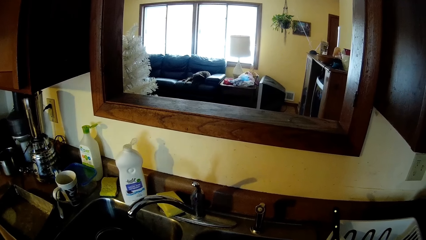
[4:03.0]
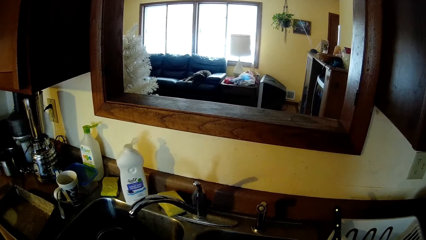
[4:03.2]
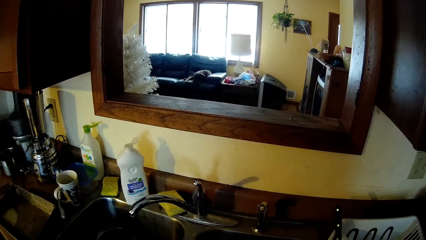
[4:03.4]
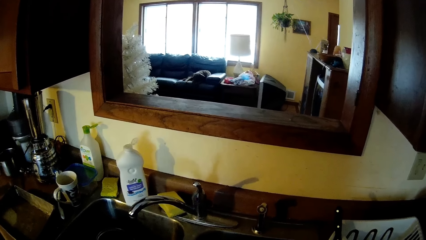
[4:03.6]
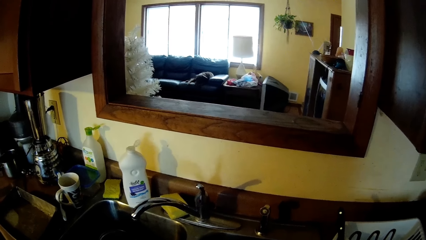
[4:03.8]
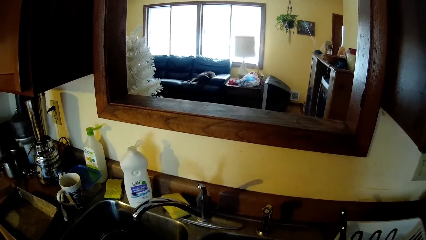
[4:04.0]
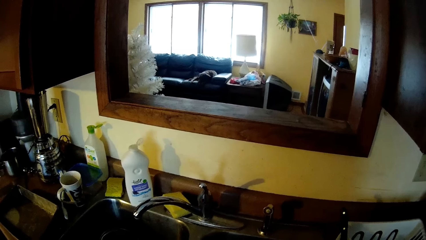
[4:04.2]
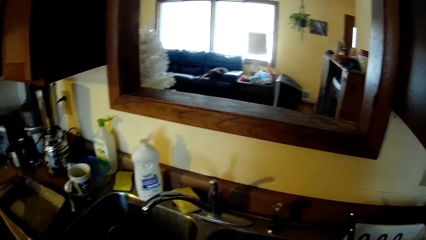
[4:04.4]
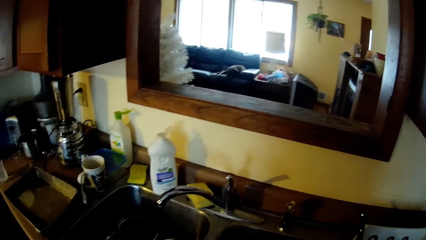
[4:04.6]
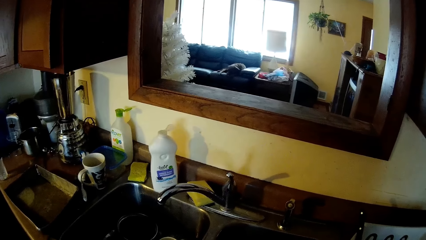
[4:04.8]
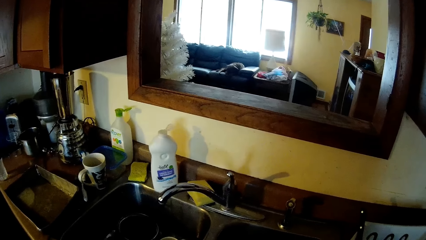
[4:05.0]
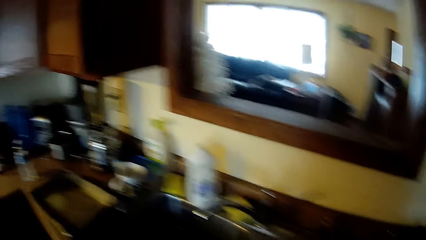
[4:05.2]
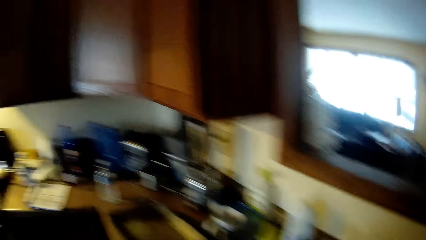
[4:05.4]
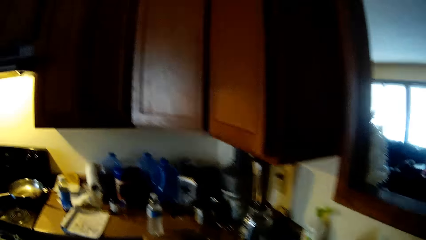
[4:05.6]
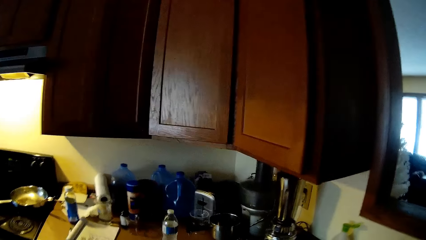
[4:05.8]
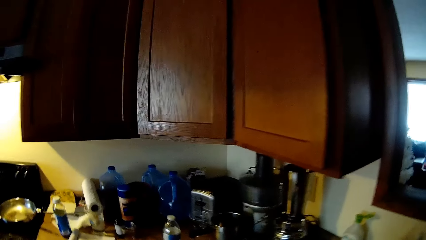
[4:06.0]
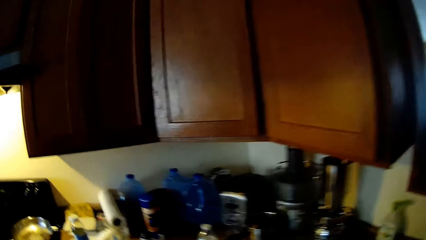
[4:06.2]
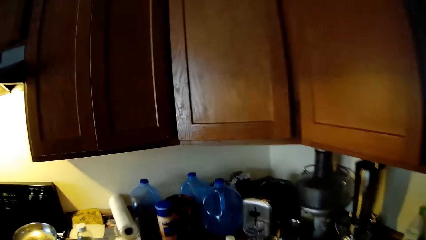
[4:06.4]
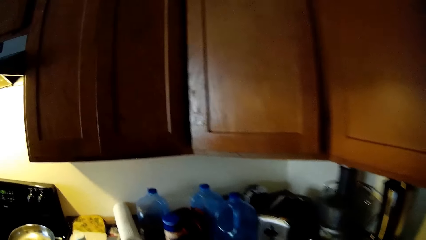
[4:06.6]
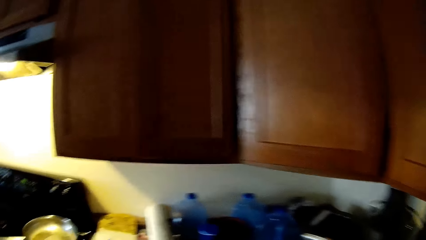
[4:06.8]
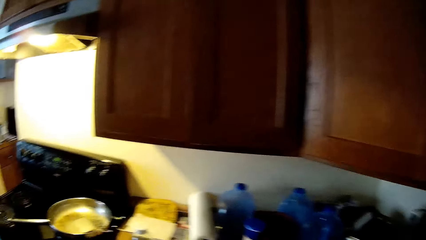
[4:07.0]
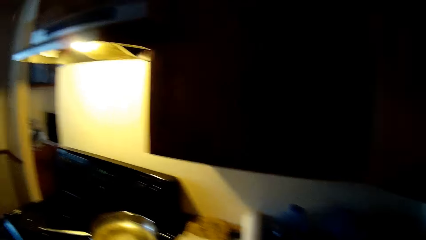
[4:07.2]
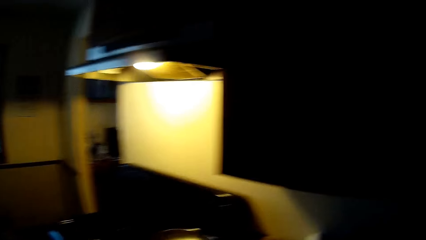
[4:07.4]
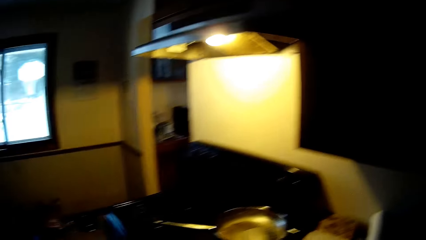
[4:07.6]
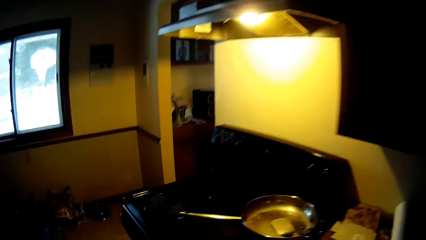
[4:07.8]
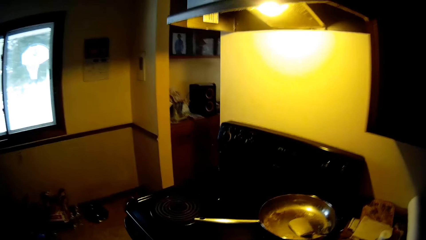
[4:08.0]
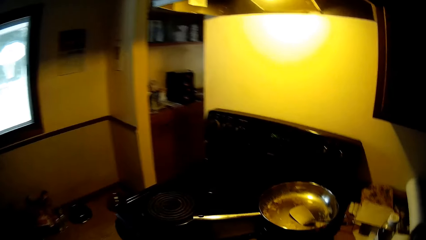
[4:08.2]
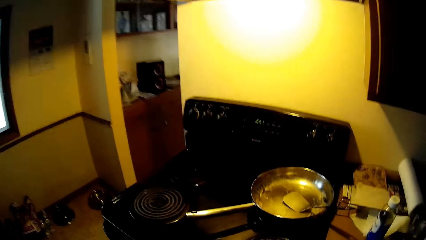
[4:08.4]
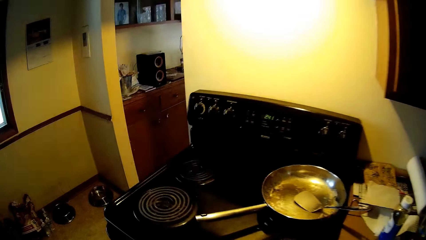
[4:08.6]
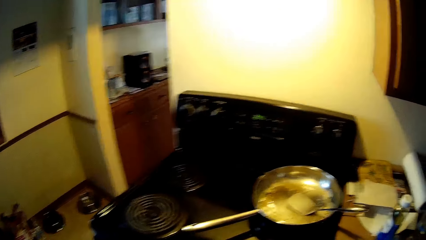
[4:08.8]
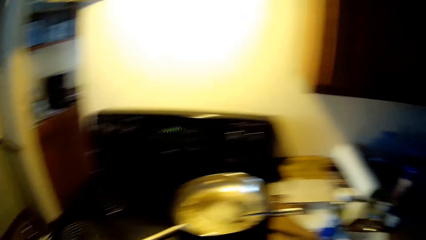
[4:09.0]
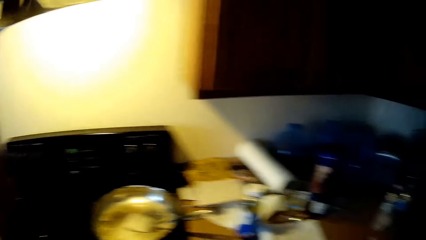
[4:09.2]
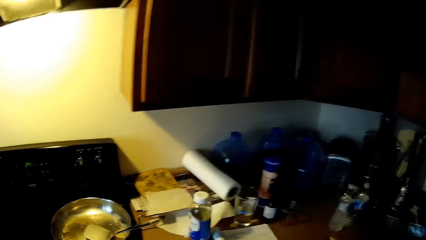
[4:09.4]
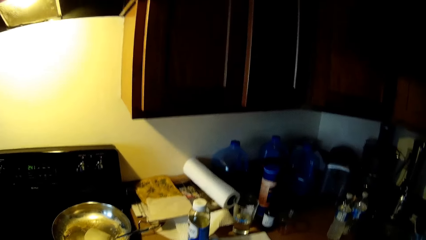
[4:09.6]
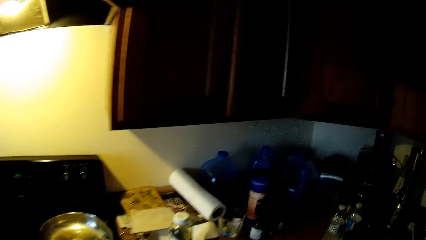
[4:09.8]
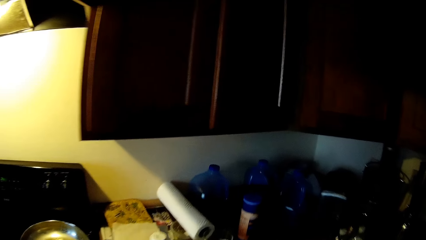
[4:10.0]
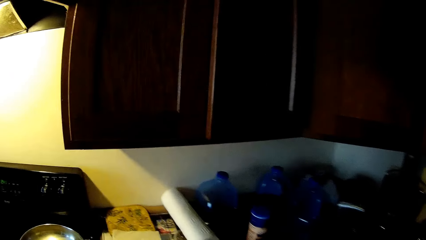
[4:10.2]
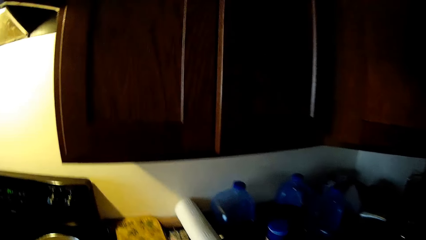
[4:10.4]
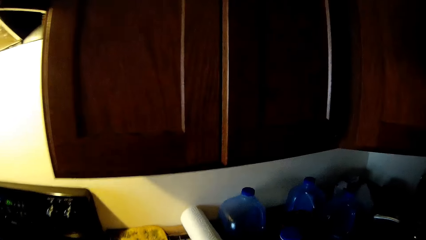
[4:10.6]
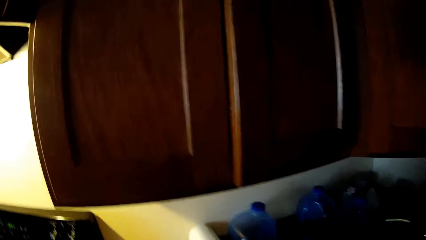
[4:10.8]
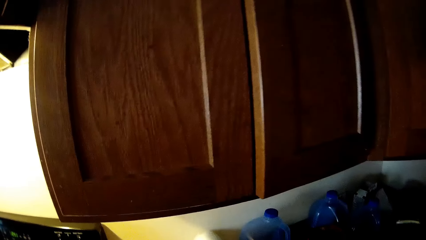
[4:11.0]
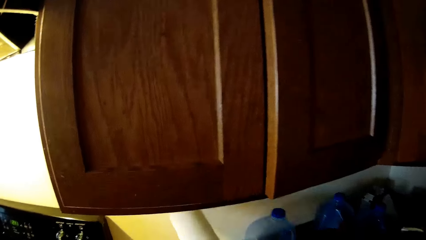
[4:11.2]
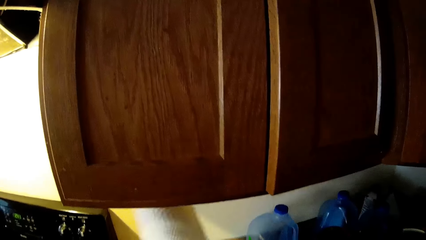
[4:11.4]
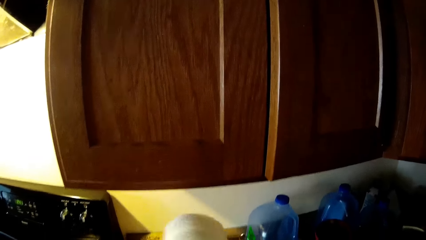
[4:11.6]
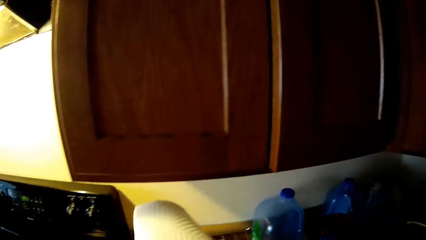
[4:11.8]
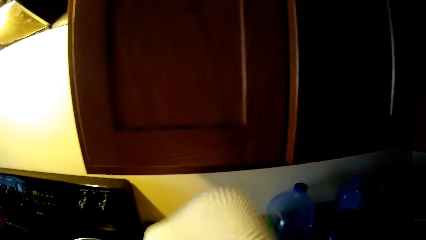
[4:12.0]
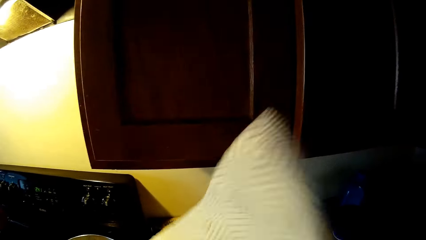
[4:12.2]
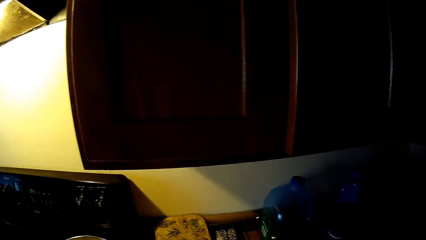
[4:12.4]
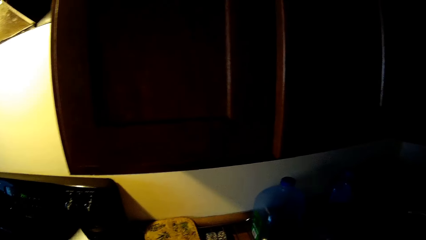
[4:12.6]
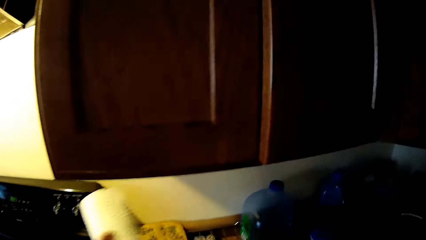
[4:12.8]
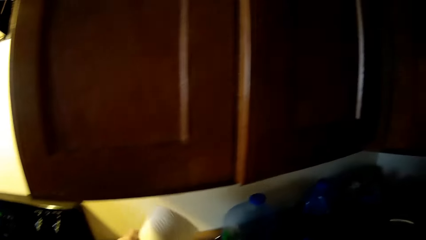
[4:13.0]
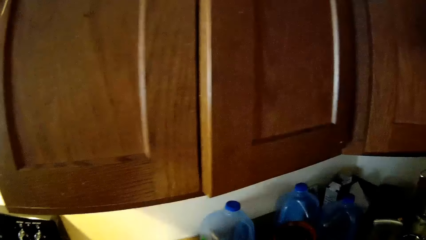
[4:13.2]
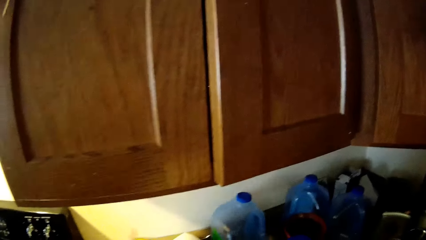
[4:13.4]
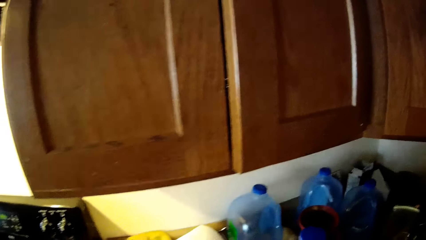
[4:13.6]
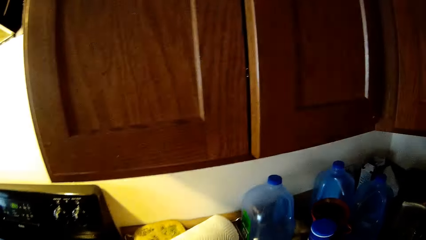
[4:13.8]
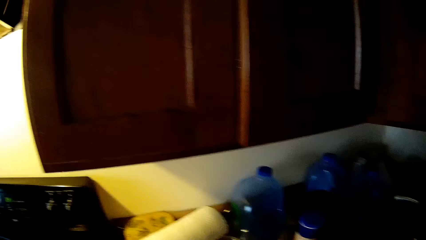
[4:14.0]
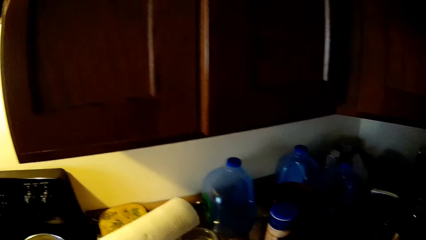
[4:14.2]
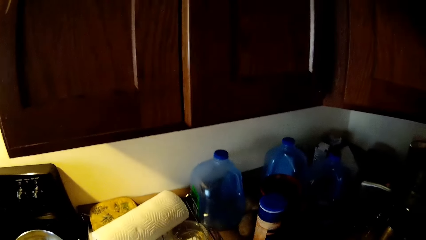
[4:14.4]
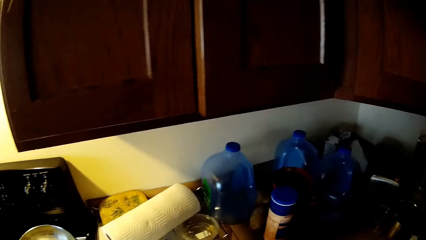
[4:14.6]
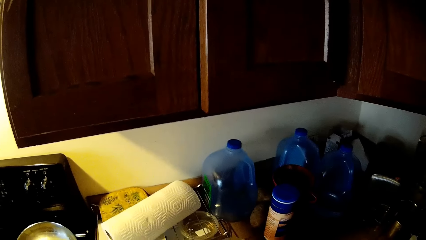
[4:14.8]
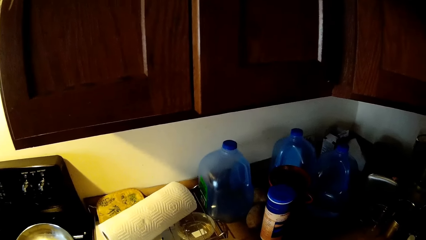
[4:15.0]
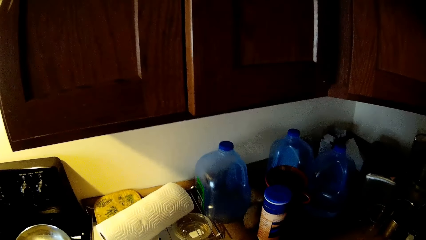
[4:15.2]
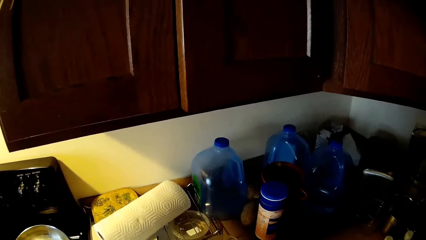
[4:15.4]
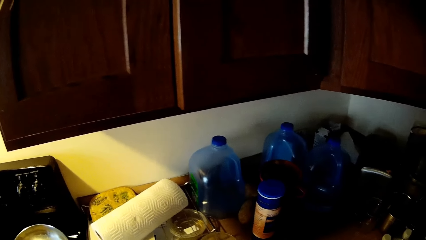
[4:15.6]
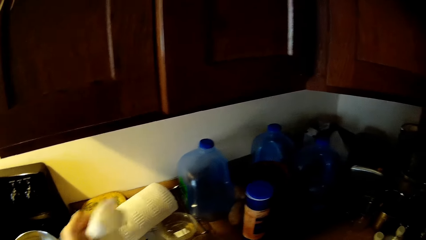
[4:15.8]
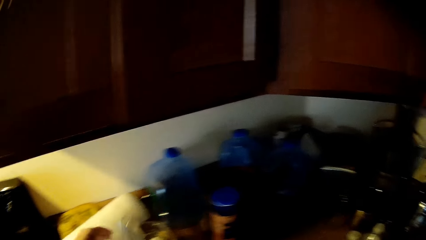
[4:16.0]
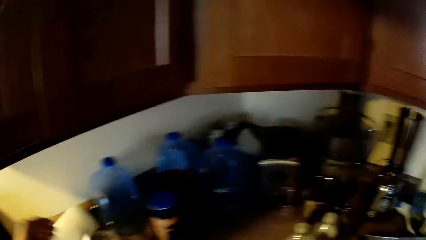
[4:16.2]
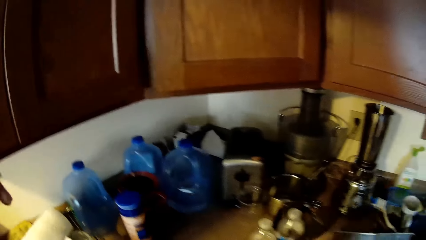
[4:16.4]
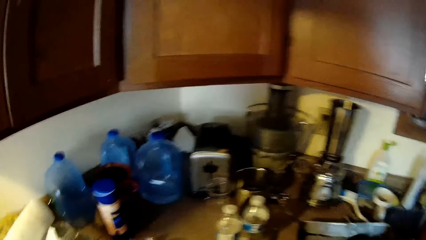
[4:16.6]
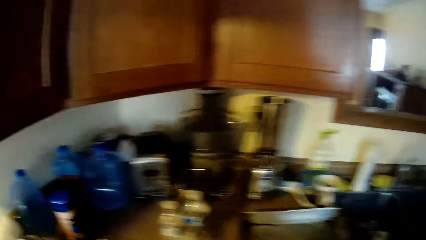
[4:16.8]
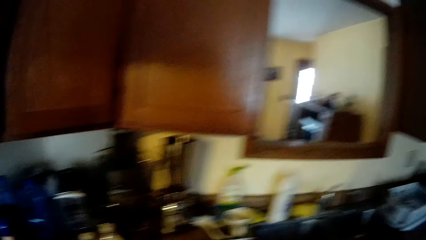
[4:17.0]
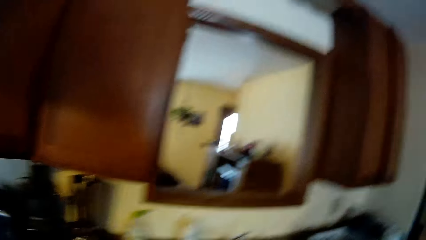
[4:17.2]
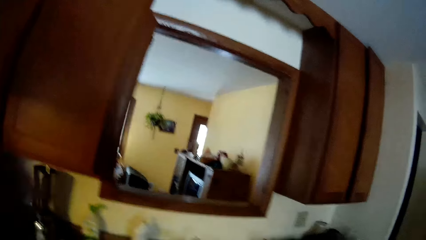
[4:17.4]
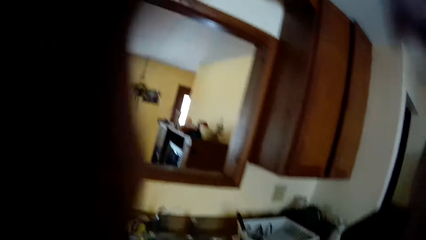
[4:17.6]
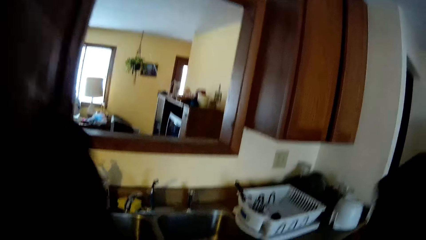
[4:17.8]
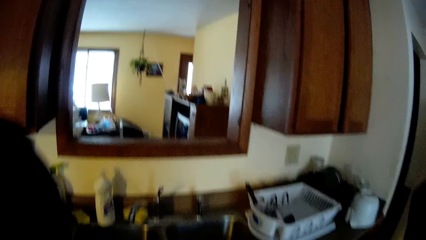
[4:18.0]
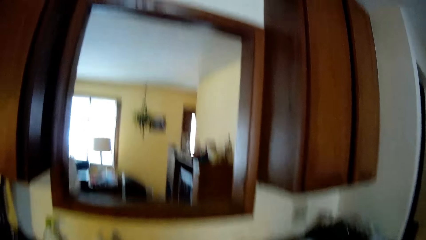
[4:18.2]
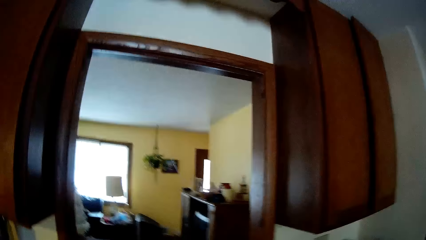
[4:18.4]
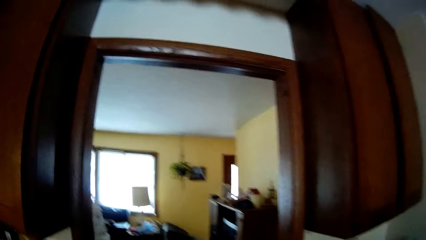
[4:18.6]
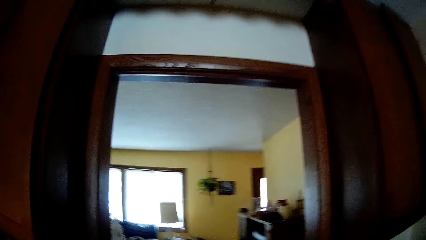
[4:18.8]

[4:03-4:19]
The camera wearer picks up a tissue paper from the kitchen counter with her right hand. She drops the tissue paper on the kitchen counter with her left hand. She drops a piece of tissue paper on the counter with her left hand. She stares at the room. She lifts her hands to her face.
